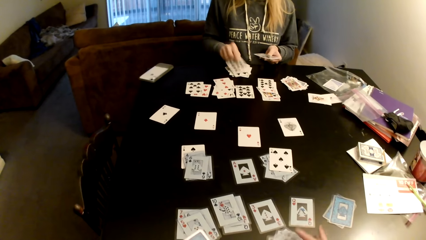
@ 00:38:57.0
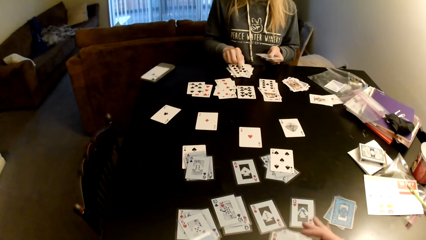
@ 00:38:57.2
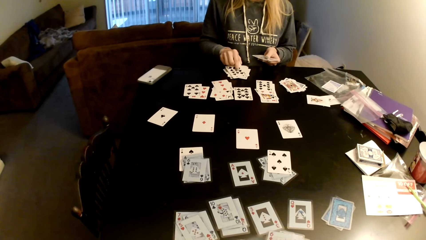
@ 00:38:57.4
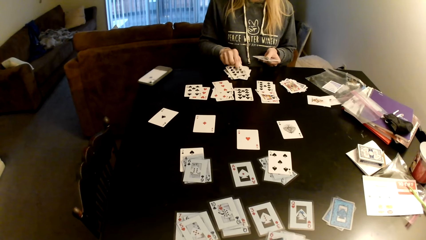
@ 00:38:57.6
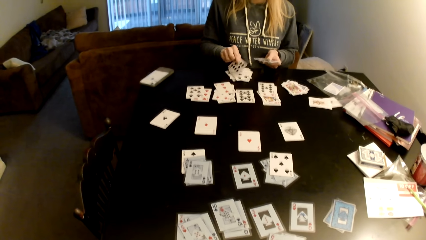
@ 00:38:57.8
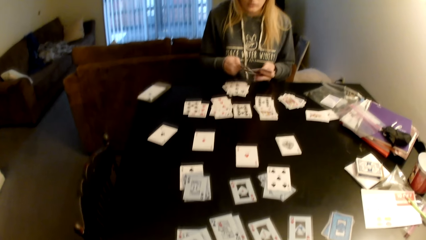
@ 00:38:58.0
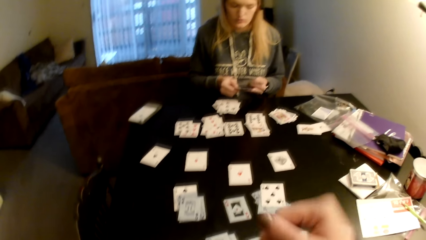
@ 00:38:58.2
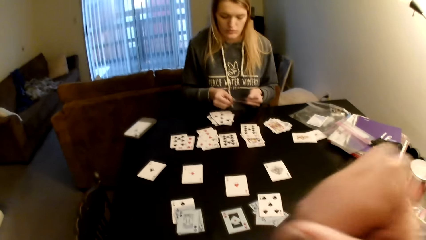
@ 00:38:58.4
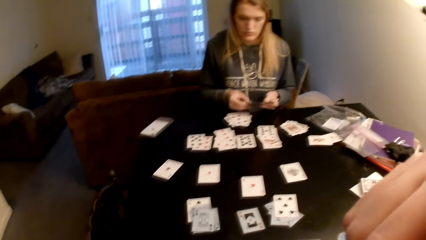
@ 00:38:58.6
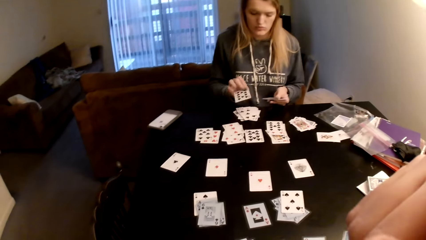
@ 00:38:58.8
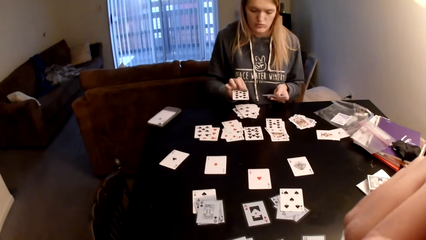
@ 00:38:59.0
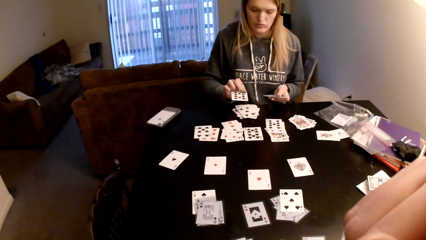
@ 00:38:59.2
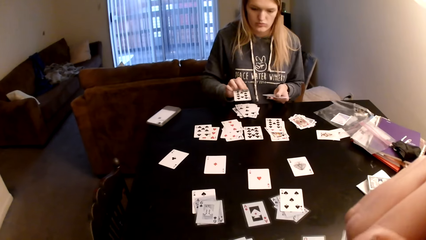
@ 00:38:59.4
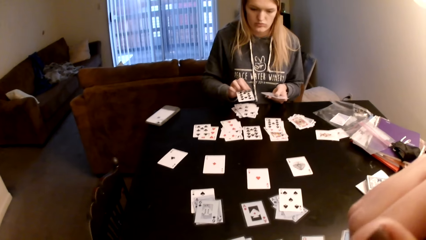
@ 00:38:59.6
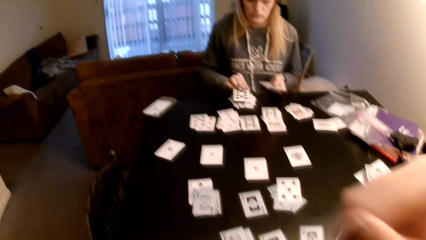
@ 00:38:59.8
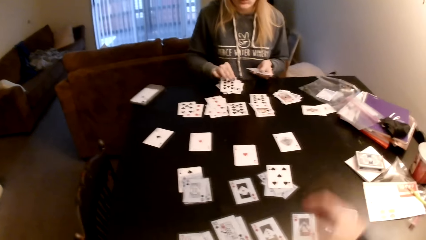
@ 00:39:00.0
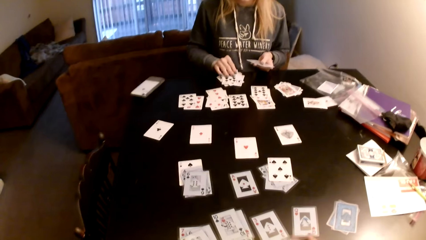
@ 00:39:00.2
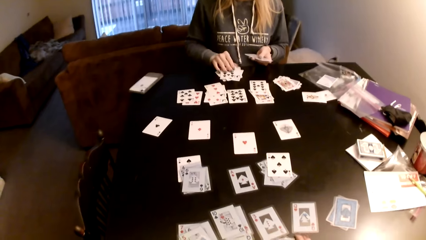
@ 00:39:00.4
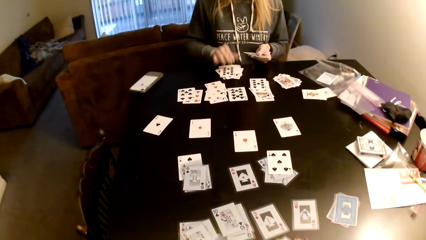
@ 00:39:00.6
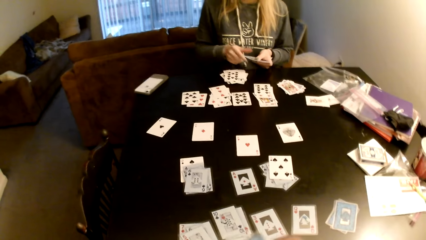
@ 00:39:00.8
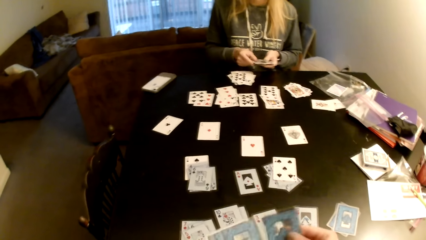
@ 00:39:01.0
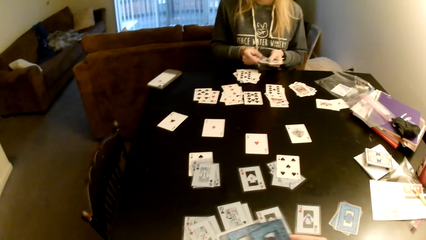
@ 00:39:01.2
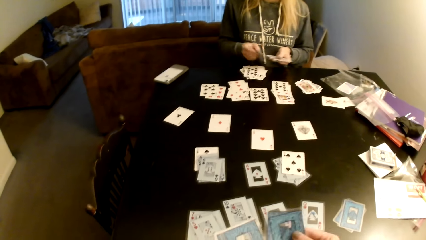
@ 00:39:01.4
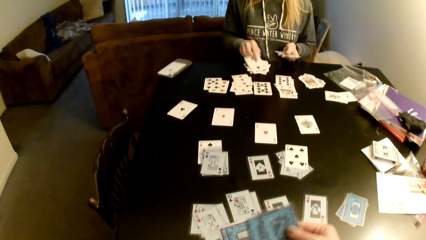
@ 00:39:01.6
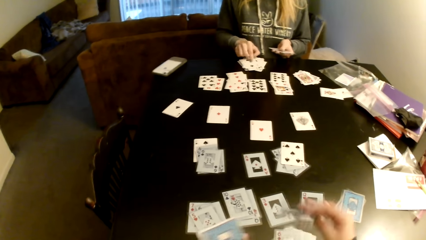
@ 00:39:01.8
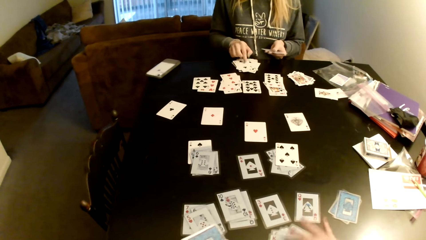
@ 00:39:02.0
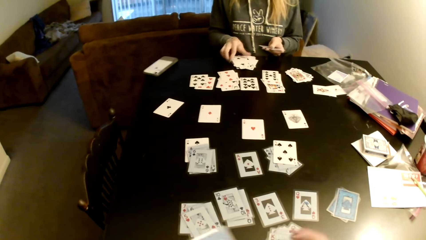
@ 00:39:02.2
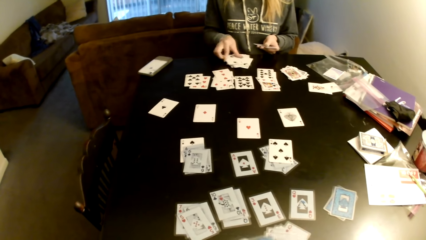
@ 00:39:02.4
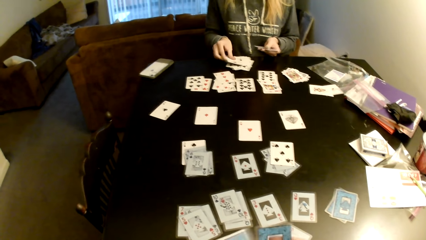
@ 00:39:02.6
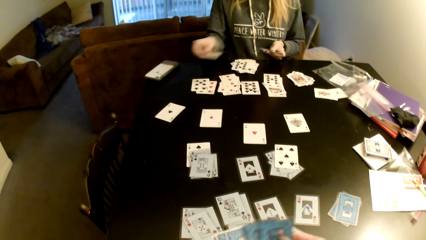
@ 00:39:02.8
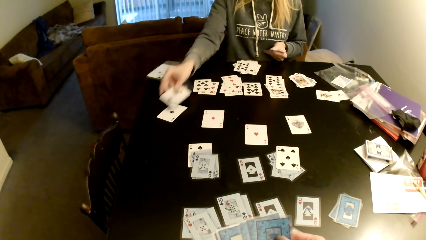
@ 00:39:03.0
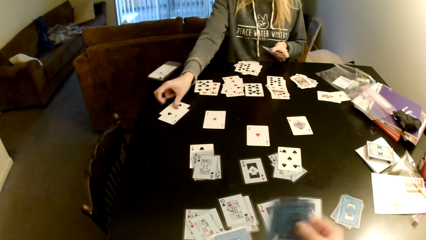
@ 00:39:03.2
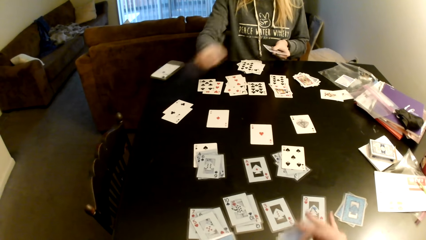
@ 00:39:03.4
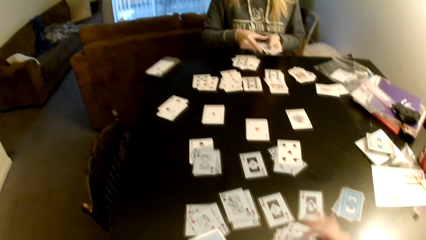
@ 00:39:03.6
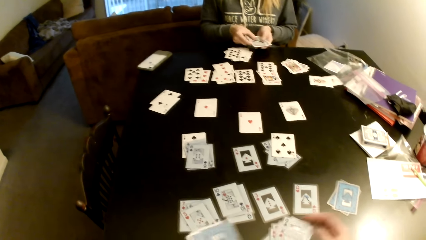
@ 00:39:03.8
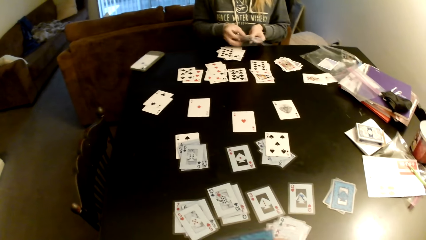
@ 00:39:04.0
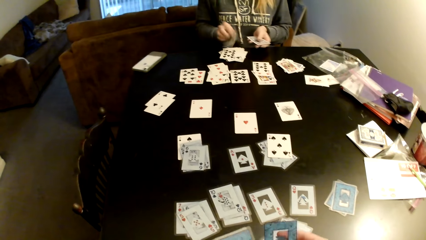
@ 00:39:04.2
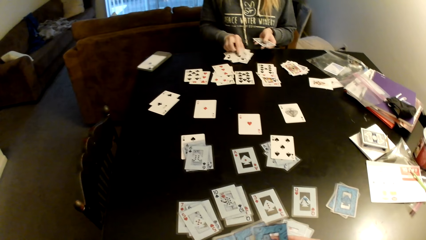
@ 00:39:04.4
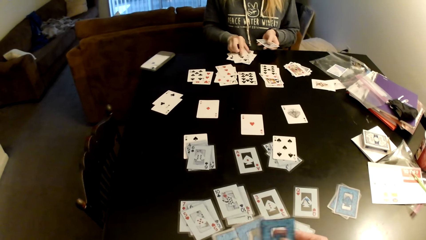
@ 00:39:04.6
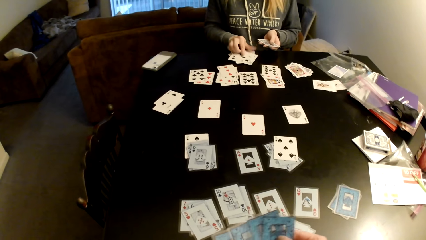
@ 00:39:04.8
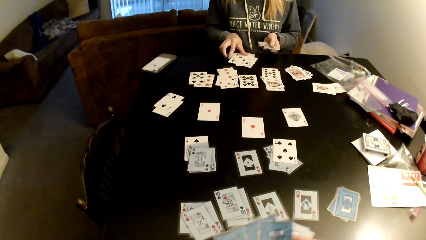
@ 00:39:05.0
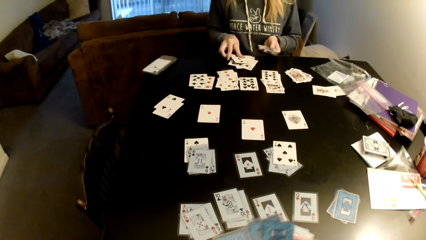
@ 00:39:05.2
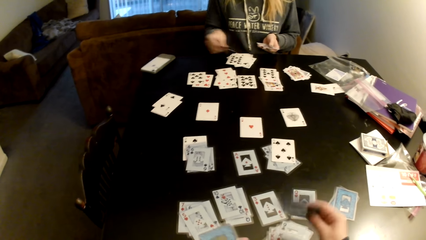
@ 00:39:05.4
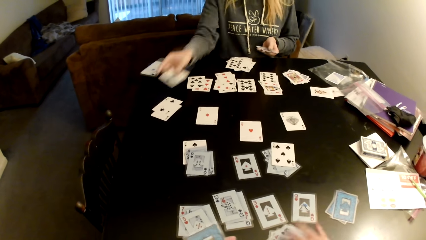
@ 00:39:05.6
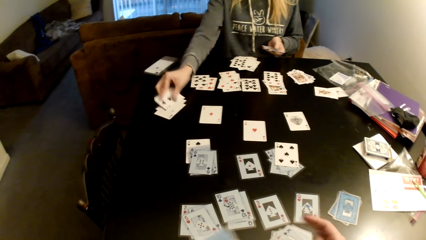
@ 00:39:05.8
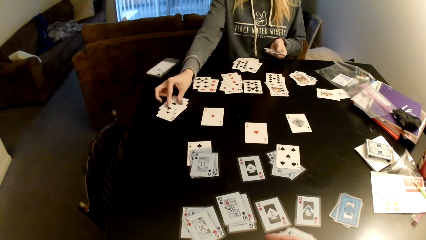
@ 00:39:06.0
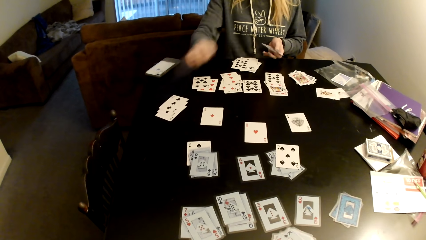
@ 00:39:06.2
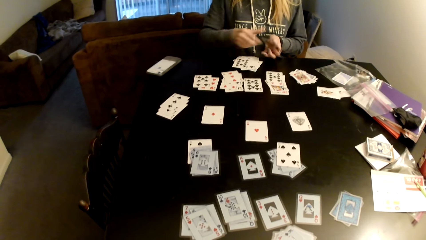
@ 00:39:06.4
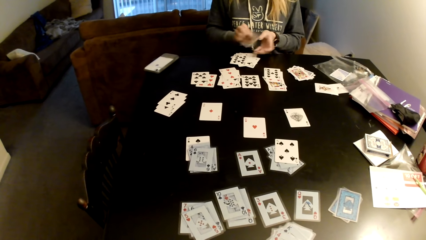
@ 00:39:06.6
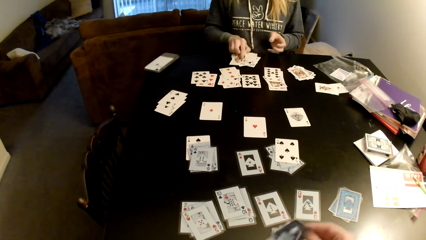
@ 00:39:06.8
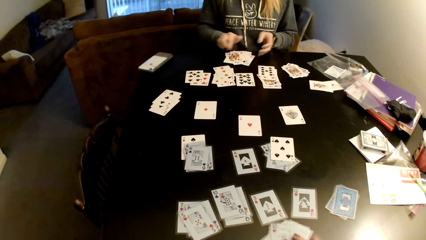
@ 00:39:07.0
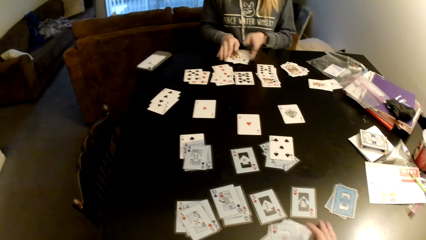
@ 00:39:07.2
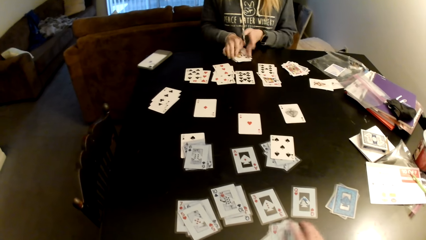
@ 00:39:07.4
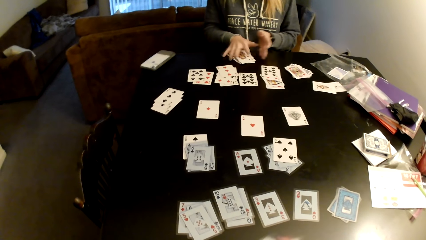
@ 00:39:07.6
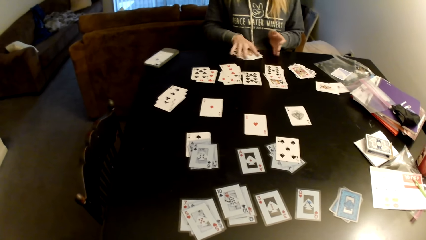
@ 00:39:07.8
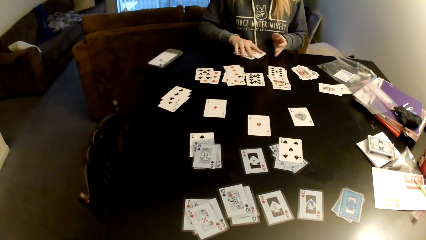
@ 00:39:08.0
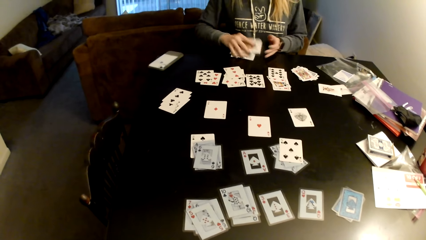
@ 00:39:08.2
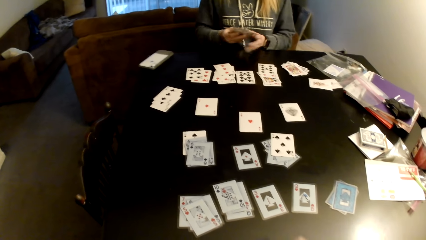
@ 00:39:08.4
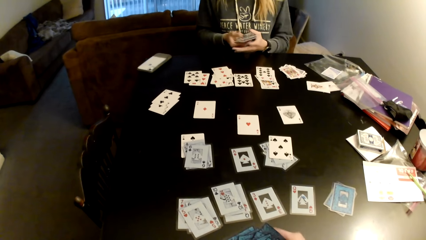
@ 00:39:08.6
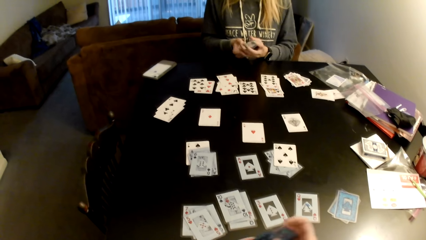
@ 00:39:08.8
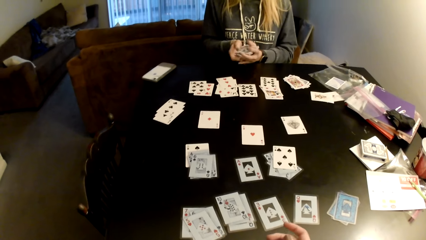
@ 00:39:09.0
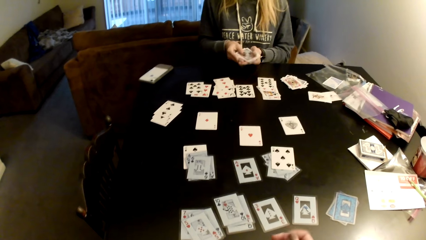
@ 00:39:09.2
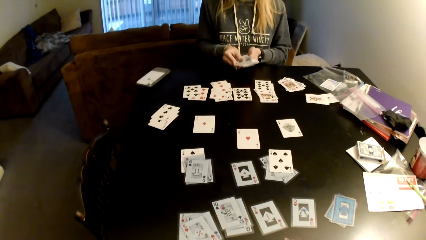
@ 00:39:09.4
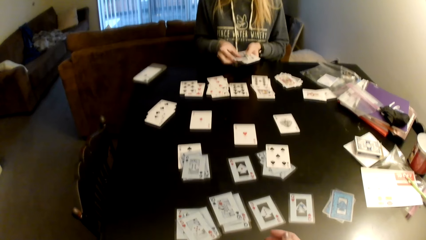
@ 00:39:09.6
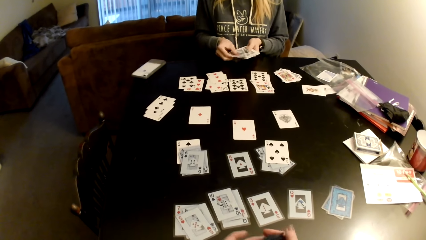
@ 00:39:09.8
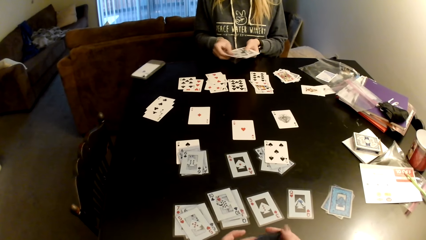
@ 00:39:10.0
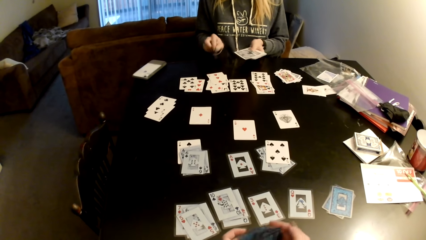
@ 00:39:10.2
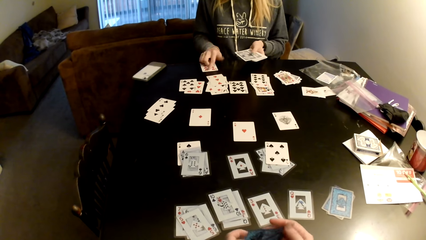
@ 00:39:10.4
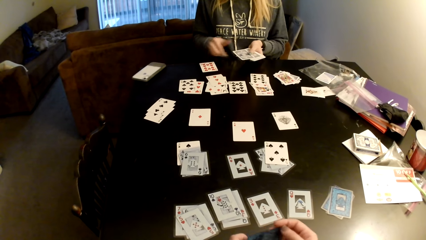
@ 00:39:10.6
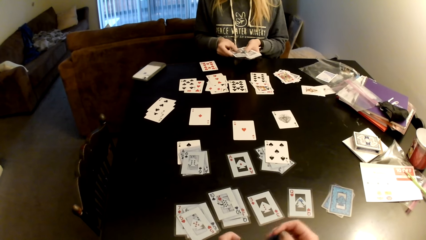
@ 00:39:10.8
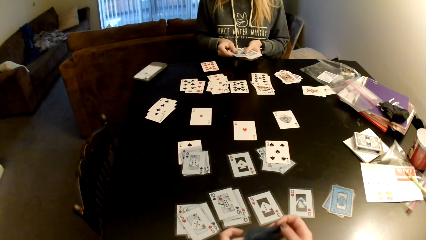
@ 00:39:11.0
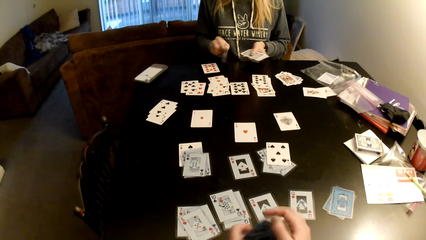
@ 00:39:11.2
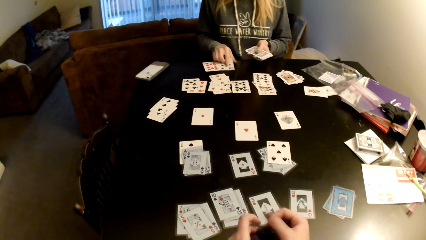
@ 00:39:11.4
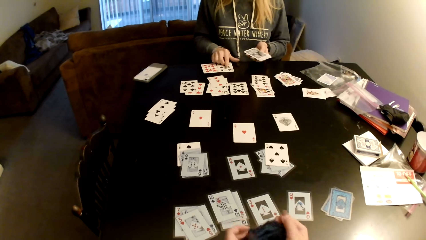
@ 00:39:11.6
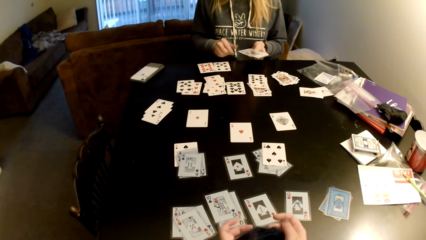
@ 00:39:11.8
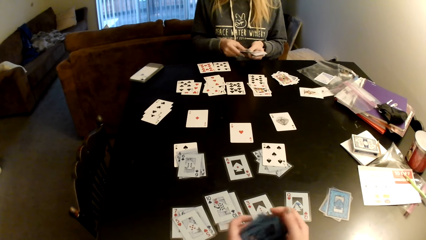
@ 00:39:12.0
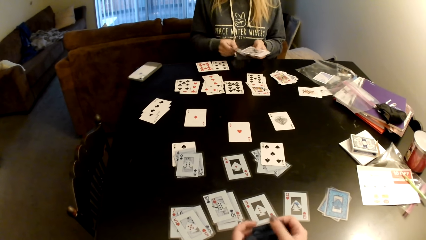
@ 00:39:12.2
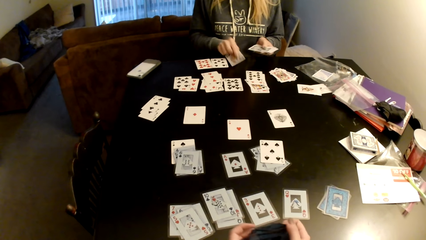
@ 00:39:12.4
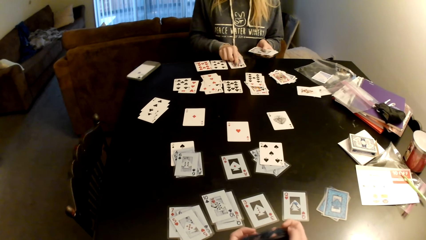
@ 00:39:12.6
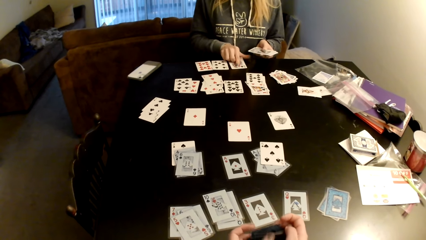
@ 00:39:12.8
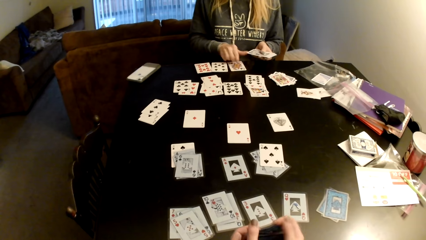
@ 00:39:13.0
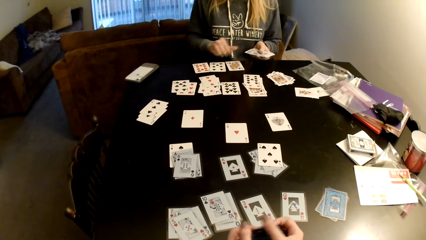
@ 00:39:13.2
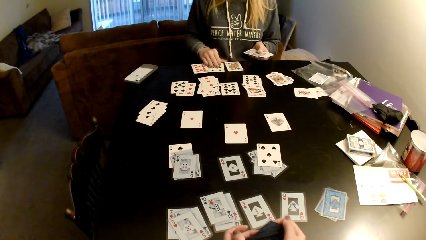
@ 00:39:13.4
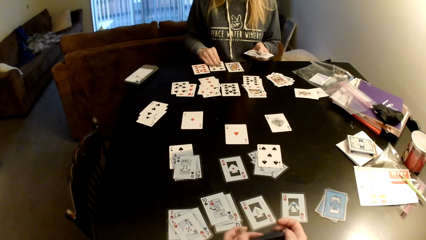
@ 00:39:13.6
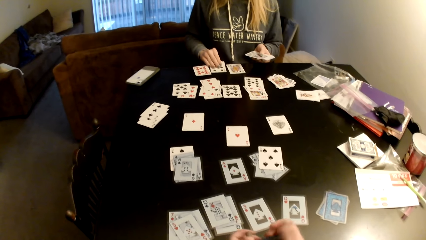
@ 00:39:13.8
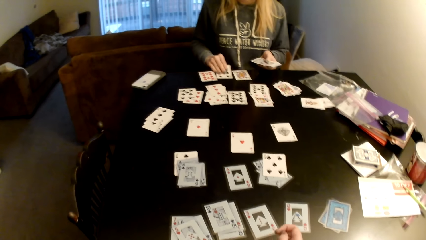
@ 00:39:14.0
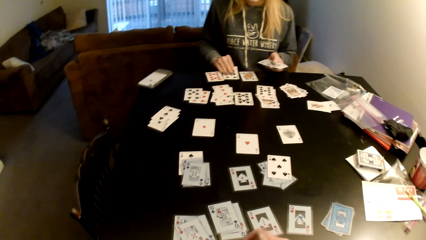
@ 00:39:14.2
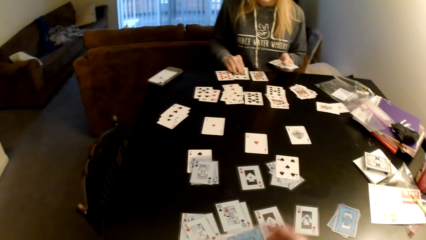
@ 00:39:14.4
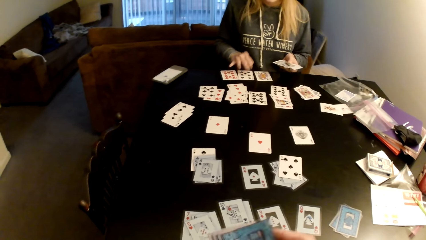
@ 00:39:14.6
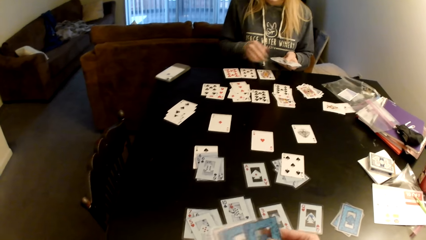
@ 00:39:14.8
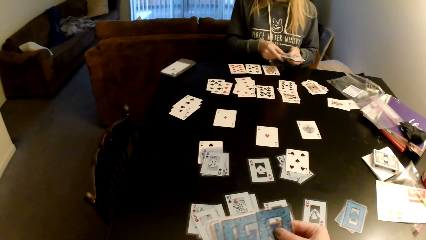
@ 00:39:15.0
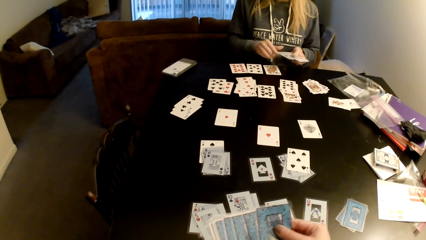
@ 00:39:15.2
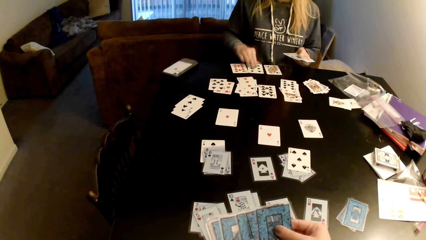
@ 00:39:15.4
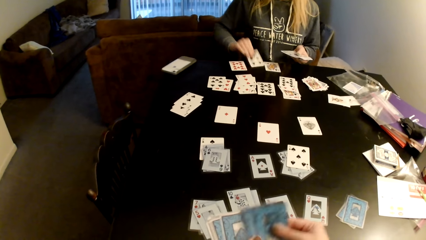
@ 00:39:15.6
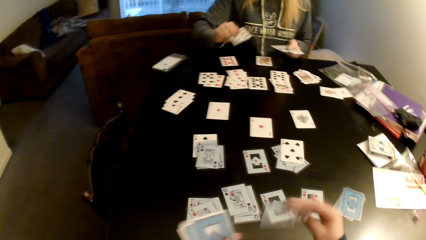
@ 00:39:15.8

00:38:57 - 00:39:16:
The camera wearer distributes the cards on the table. A woman puts down cards on the table. The woman picks up a card and switches the card to the other hand. The camera wearer lifts up her hand. She holds something with her hand. She pulls her hand off something. The woman distributes the cards on the table. The camera wearer sorts cards with her hands. She distributes the cards on the table. The woman moves cards on the table. The camera wearer sorts cards with her hands. She puts down cards on the table. The woman collects cards together with both hands, adjusts cards on the table, picks up the cards, aligns the cards, sorts cards with her hands, distributes the cards on the table, and puts down cards on the table. The camera wearer aligns the cards. She adjusts cards on the table. The woman holds a card and pulls her hand off the card. The camera wearer sorts cards with her hands.
